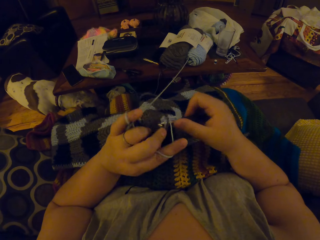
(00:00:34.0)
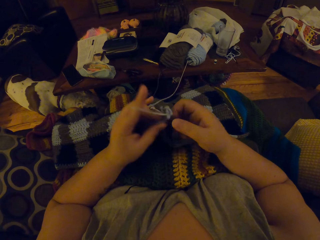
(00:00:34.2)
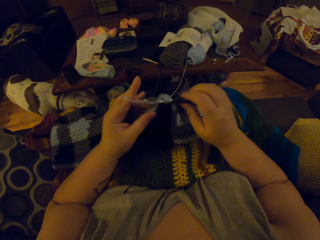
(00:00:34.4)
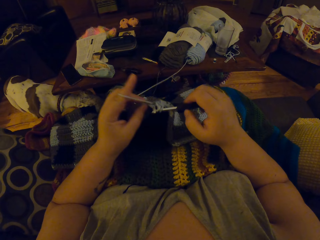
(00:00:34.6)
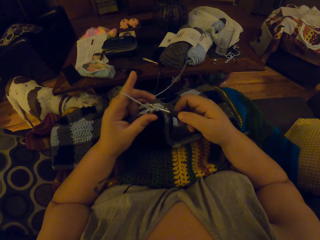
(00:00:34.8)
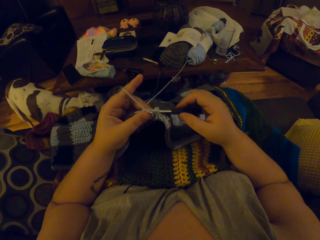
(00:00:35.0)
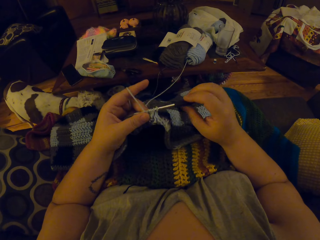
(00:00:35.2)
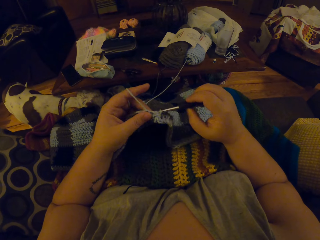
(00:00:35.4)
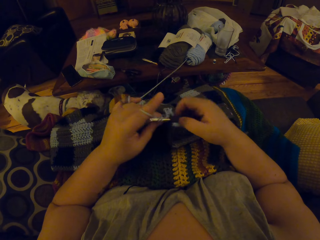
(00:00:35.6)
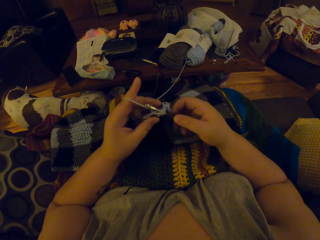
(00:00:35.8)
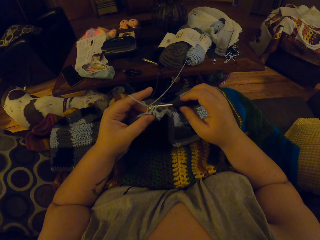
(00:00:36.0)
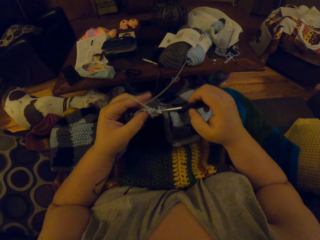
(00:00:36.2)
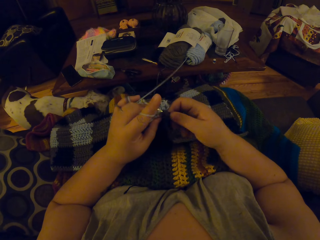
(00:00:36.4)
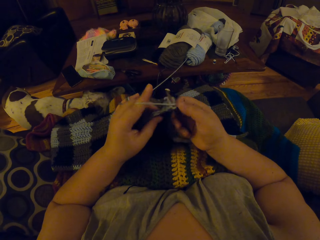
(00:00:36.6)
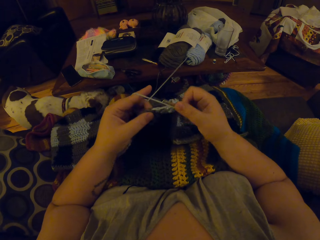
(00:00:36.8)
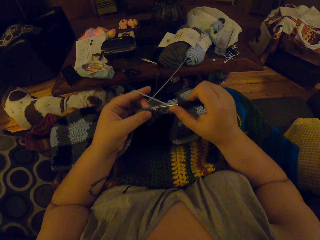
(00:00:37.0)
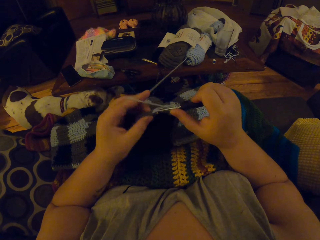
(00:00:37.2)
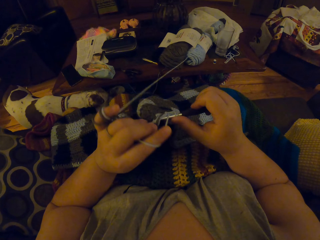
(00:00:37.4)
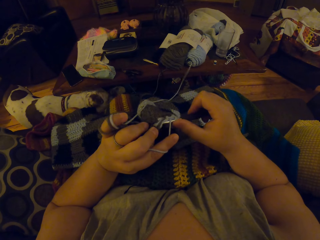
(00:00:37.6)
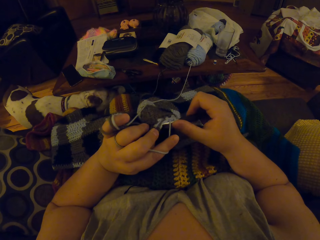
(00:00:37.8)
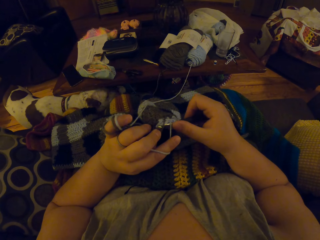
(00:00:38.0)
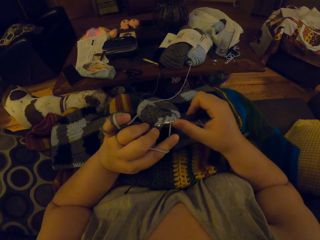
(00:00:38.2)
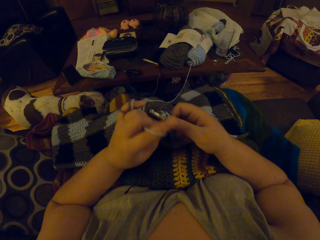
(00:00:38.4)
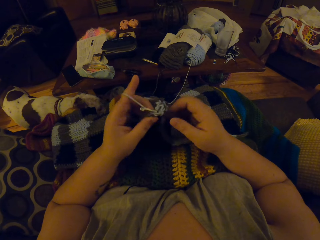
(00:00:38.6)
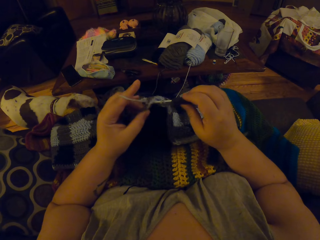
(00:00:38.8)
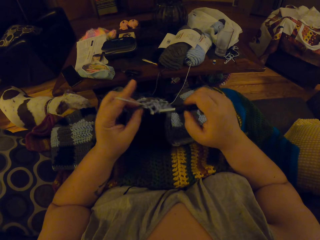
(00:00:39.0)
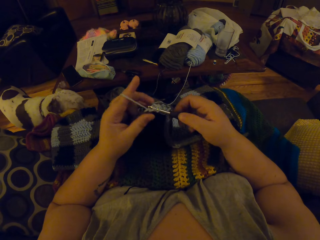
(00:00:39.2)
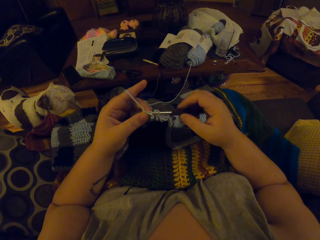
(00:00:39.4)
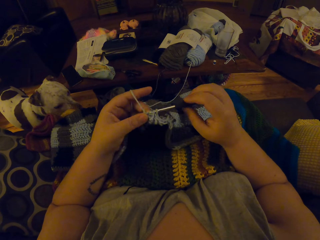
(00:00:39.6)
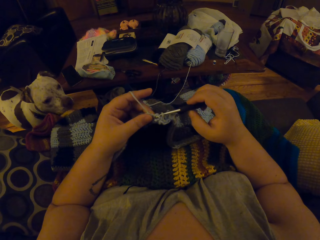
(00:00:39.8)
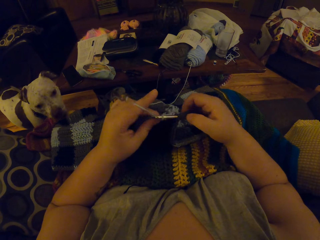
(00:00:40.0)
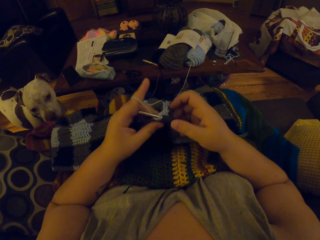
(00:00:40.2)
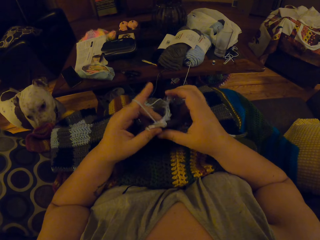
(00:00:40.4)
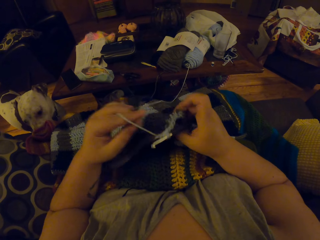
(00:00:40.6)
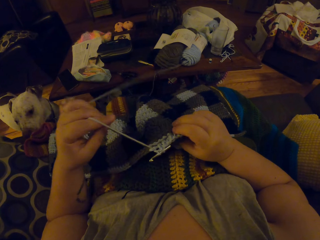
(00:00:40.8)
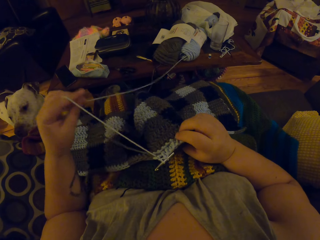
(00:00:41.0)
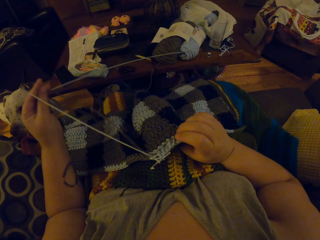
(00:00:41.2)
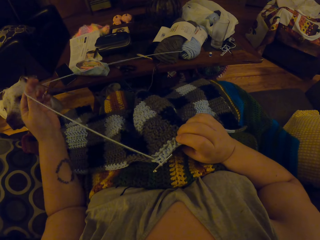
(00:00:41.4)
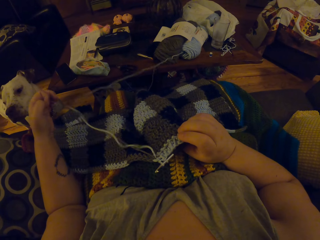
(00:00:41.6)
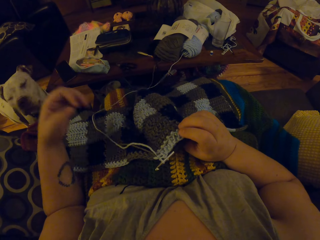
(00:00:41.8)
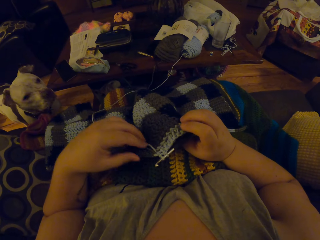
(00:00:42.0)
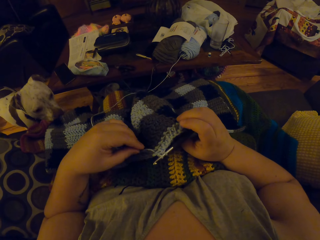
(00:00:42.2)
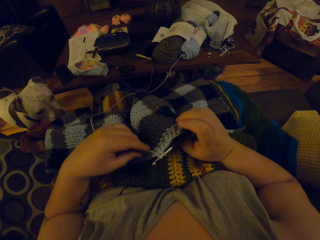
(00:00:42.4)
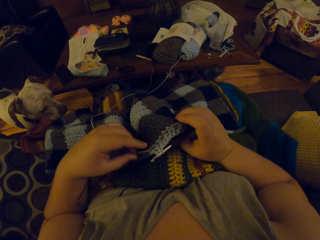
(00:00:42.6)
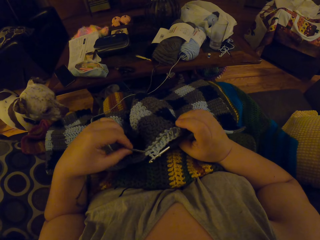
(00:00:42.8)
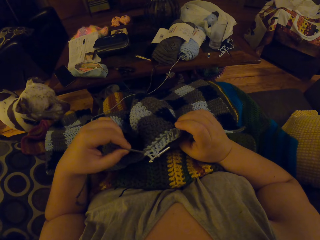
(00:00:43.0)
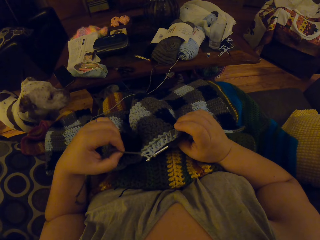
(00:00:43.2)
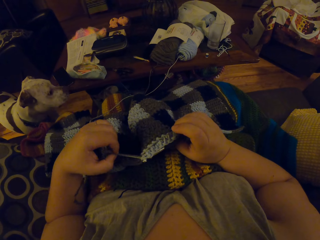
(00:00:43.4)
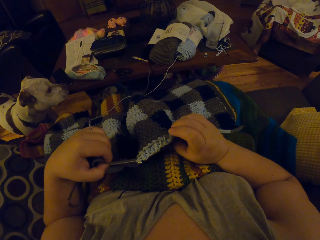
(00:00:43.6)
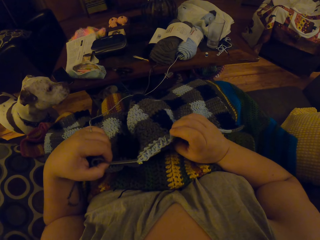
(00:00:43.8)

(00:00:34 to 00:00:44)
The camera wearer adjusts the yarn strands with her left hand. She pulls the yarn strands on the crochet craft.

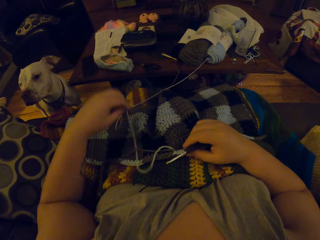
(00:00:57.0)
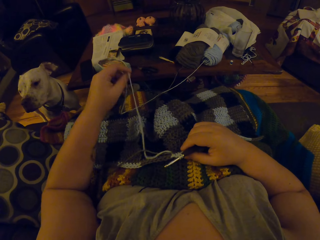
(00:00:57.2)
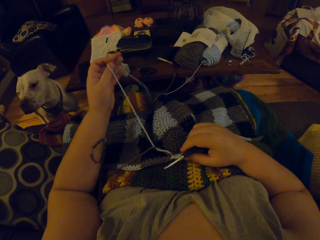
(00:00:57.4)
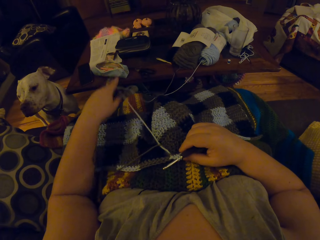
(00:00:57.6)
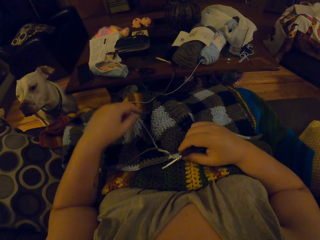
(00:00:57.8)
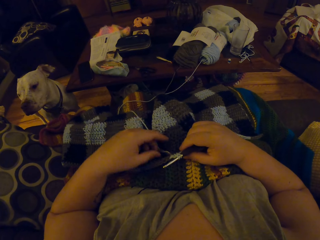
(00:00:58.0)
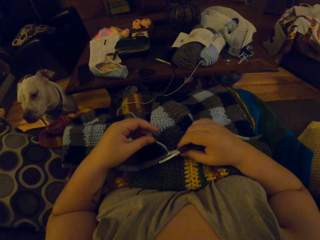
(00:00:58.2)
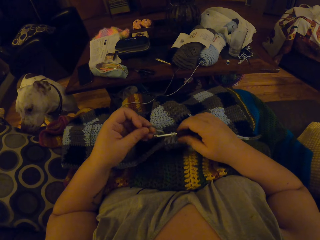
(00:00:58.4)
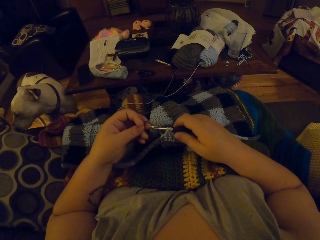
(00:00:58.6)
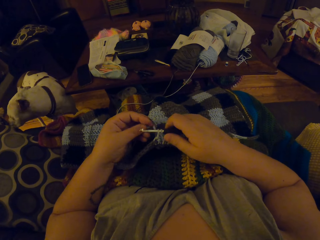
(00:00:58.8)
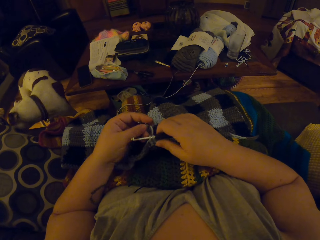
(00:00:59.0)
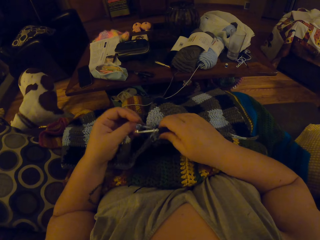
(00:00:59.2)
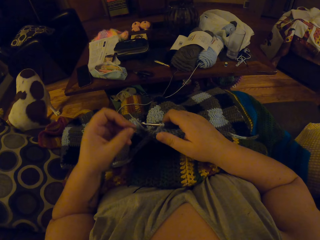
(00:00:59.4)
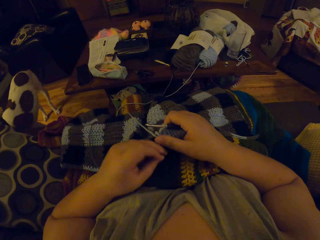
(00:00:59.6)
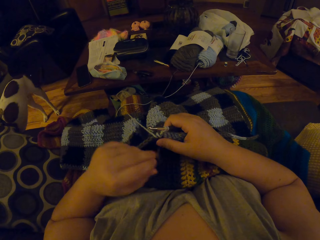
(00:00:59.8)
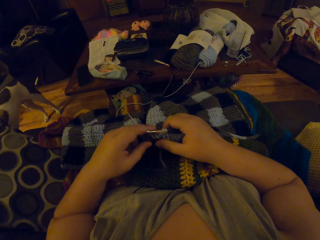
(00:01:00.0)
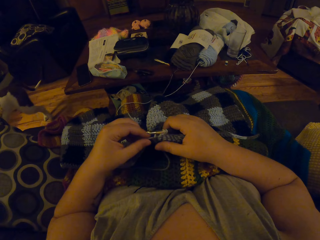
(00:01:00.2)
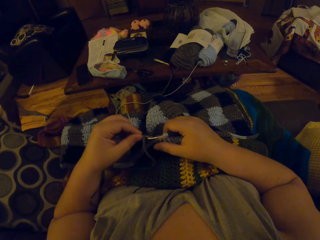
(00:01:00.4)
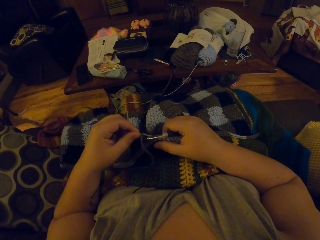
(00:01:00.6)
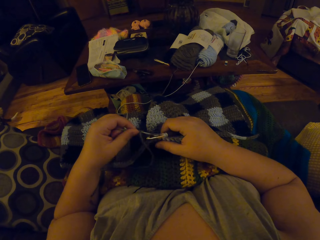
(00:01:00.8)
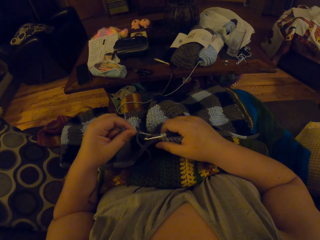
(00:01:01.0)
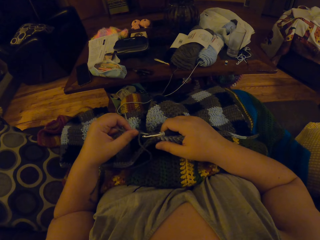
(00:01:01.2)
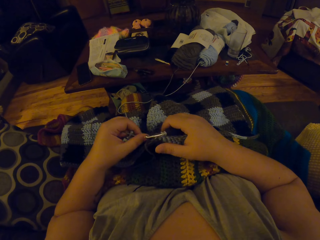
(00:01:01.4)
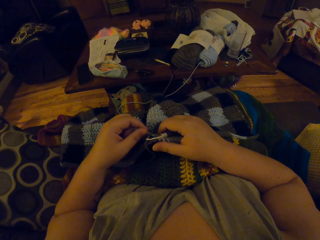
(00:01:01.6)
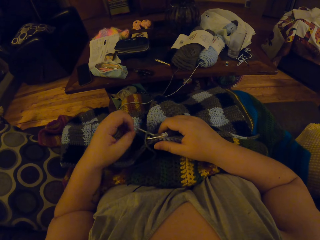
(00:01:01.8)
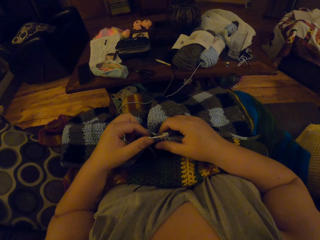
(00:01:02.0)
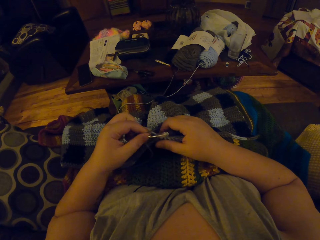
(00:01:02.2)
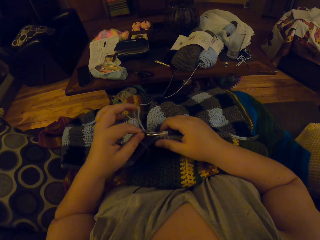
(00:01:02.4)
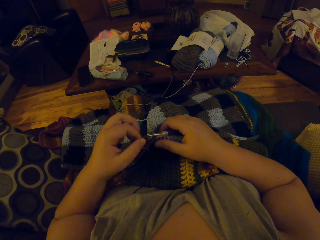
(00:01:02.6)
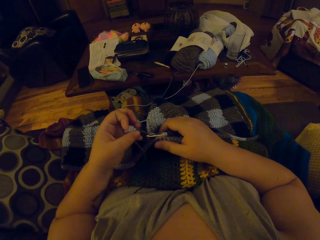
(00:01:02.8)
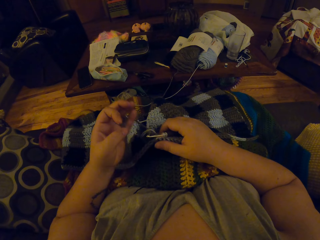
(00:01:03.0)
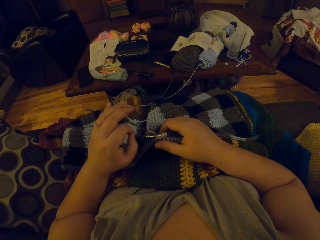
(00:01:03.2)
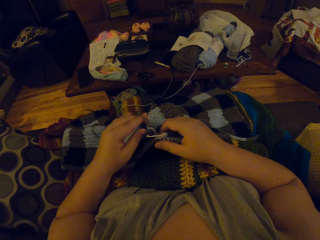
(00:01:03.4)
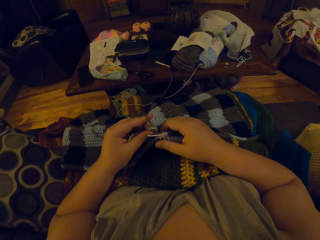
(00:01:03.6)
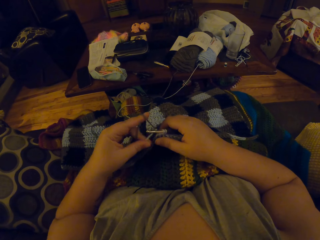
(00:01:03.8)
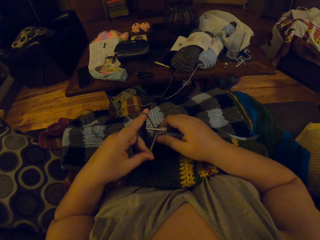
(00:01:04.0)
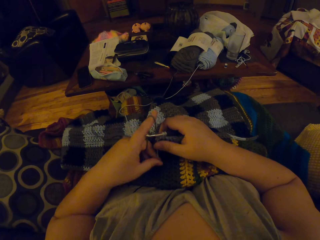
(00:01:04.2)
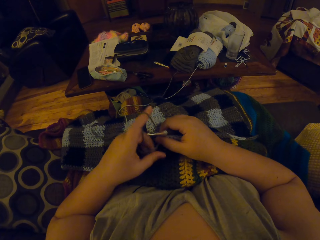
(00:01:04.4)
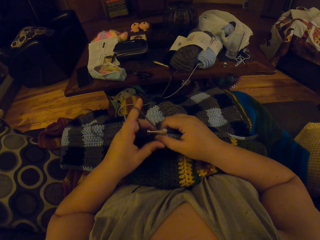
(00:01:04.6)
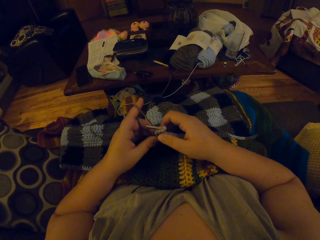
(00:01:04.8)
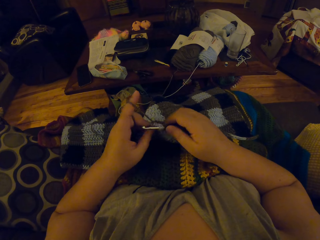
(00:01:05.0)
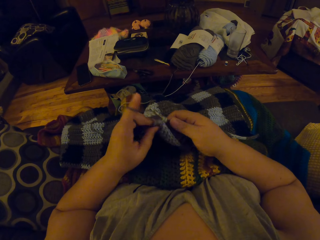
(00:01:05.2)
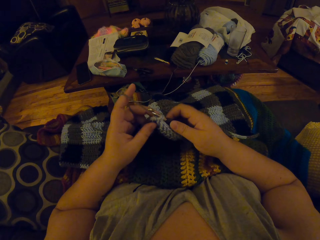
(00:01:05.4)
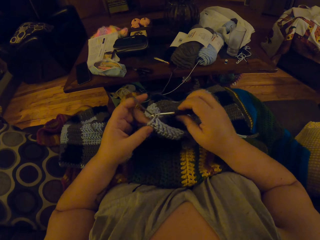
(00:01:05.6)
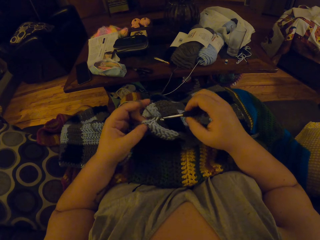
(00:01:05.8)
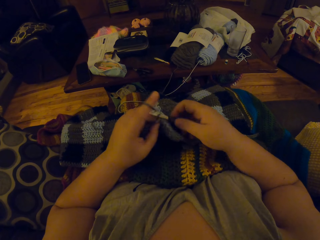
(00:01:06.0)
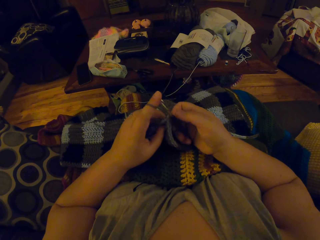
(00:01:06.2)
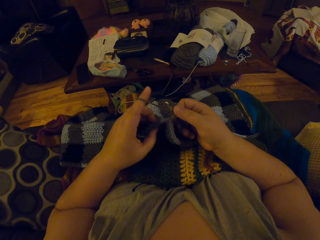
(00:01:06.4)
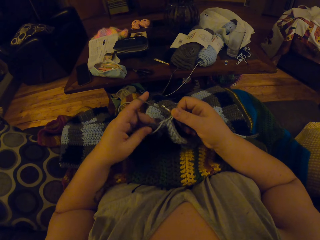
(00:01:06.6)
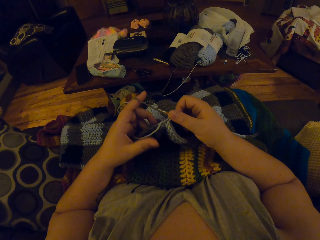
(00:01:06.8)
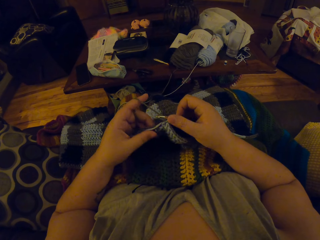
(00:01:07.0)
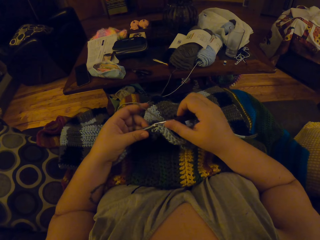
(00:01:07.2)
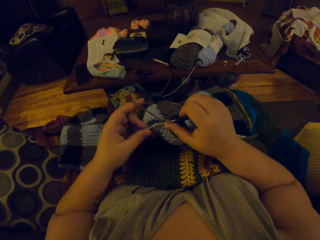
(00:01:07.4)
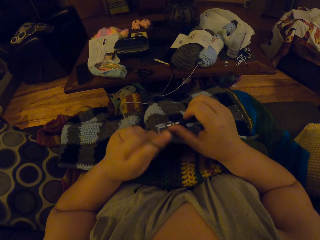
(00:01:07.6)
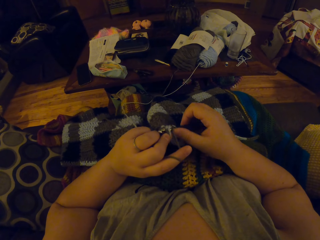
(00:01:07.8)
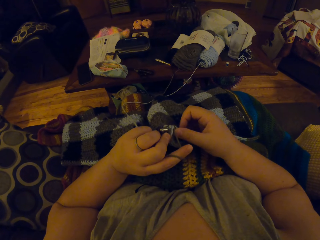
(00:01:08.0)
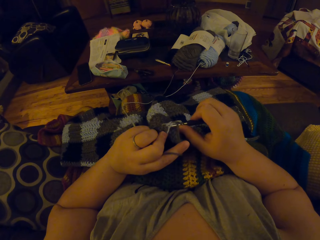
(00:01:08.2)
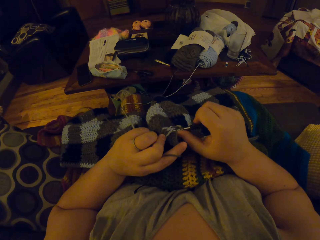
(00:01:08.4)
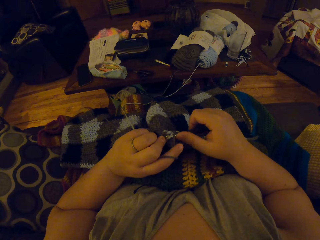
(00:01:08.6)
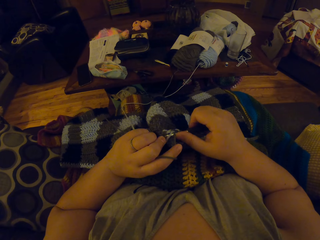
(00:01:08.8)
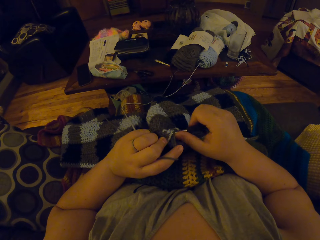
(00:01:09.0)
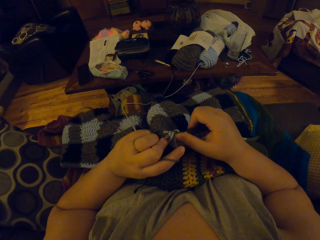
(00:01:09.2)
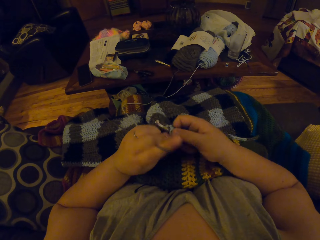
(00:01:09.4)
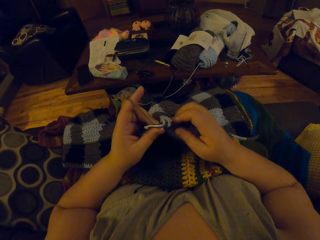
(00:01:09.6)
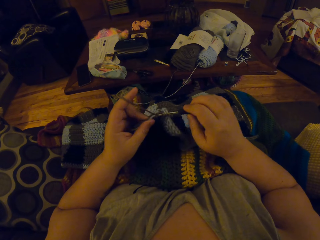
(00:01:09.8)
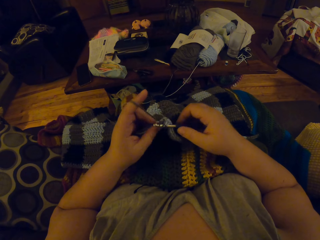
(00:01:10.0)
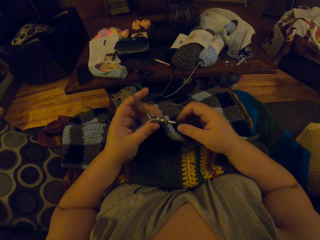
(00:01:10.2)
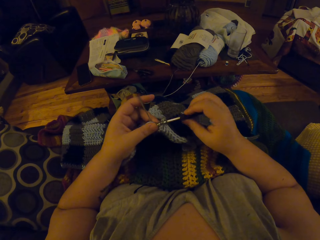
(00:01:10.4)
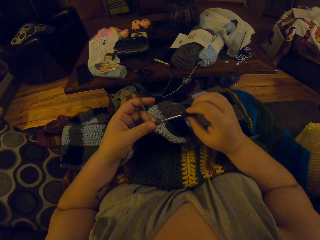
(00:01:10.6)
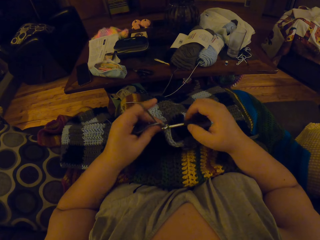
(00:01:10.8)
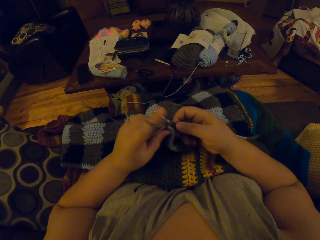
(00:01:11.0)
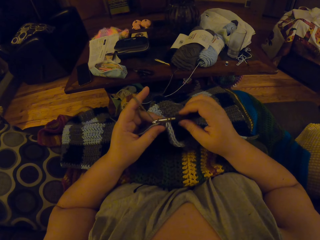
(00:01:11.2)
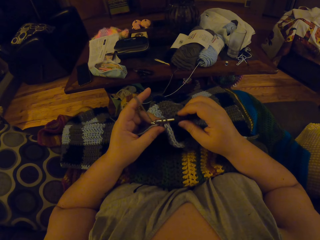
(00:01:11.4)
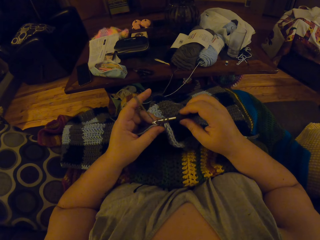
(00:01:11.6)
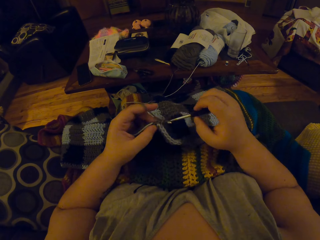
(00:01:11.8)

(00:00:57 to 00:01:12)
The dog walks away from the camera wearer. The camera wearer rolls the yarn on her finger. She continues to crochet the yarn.
